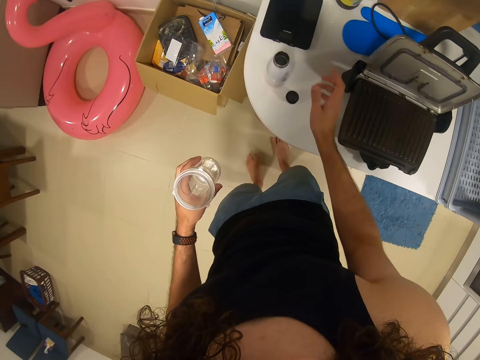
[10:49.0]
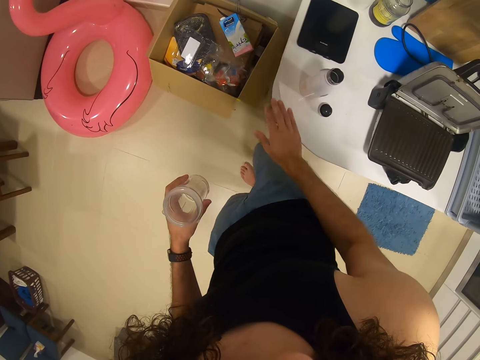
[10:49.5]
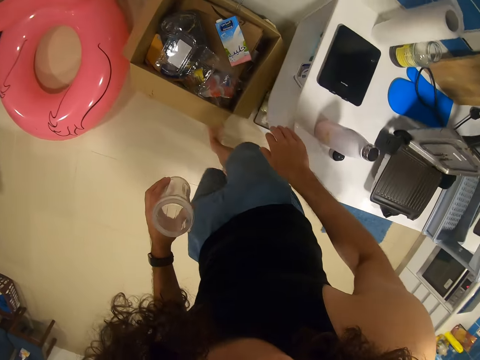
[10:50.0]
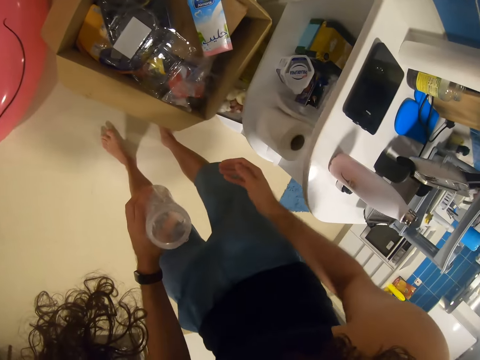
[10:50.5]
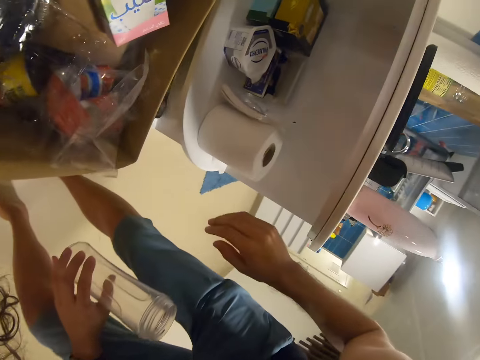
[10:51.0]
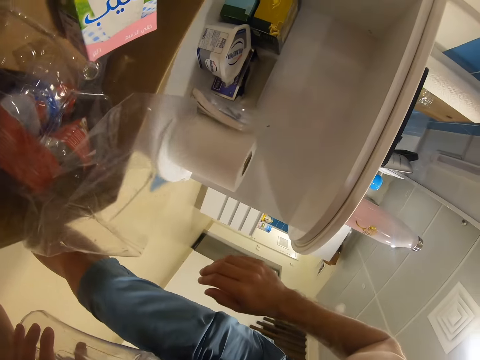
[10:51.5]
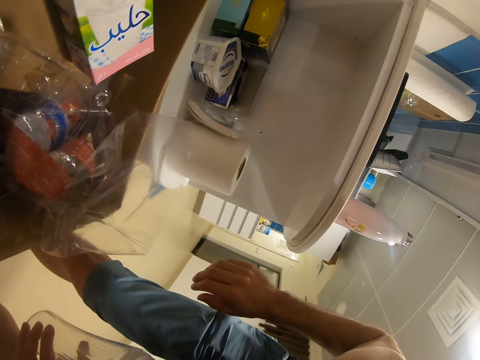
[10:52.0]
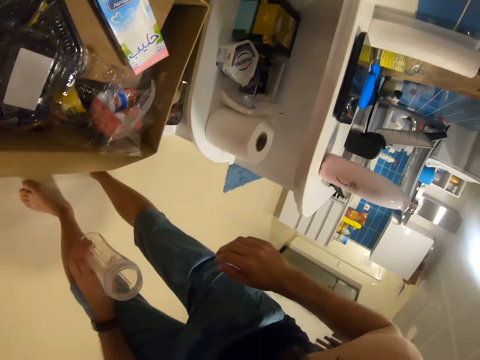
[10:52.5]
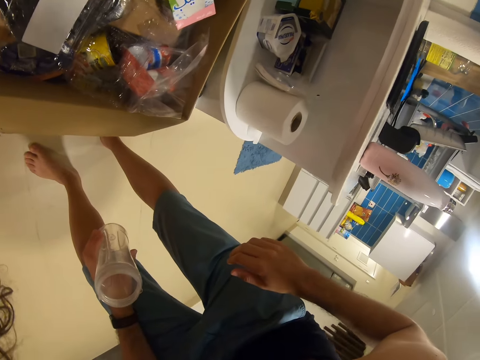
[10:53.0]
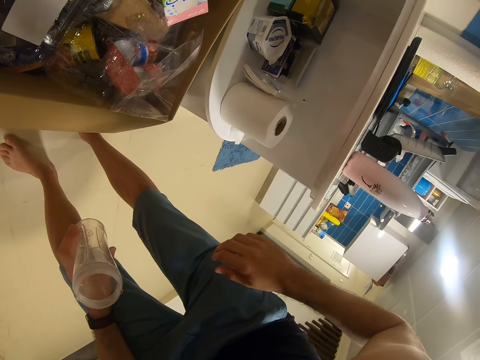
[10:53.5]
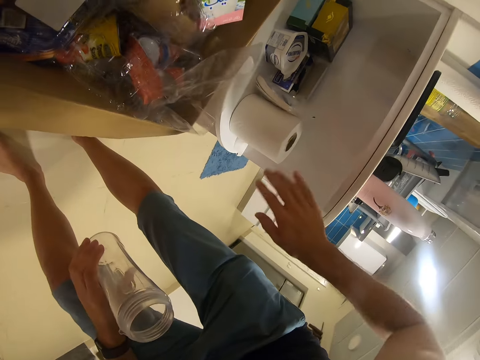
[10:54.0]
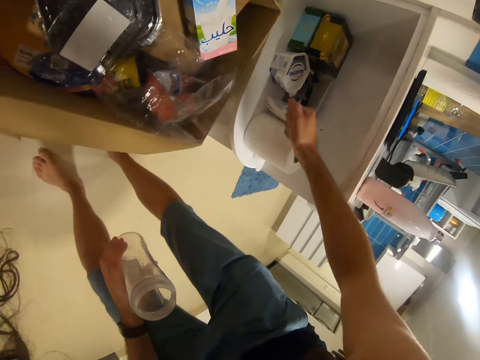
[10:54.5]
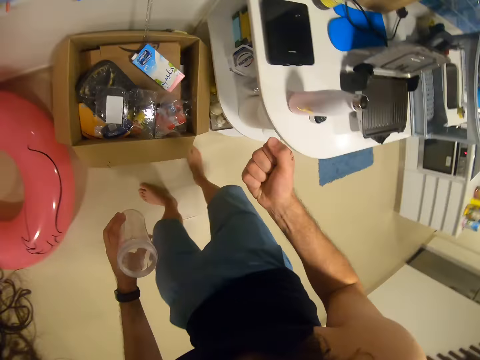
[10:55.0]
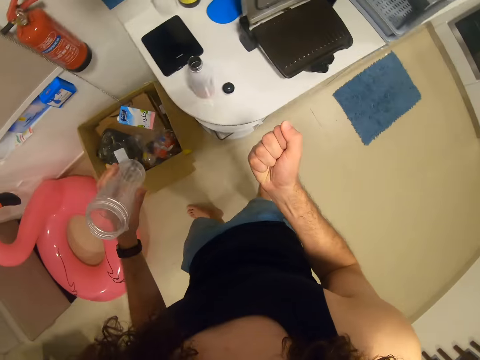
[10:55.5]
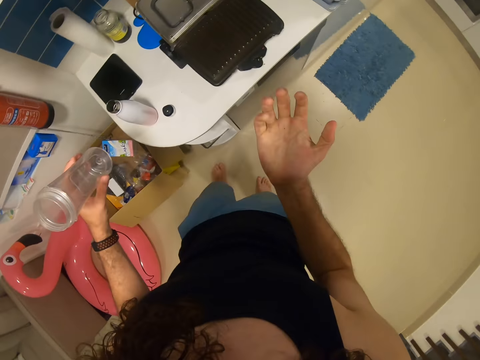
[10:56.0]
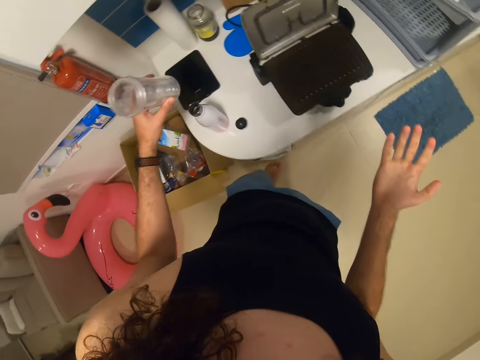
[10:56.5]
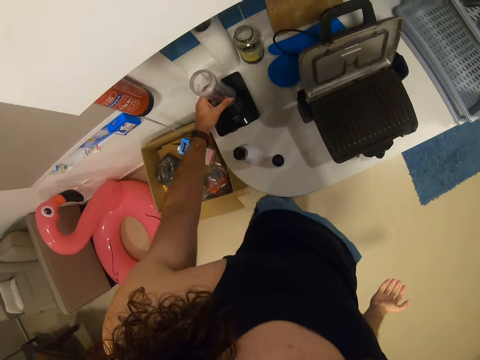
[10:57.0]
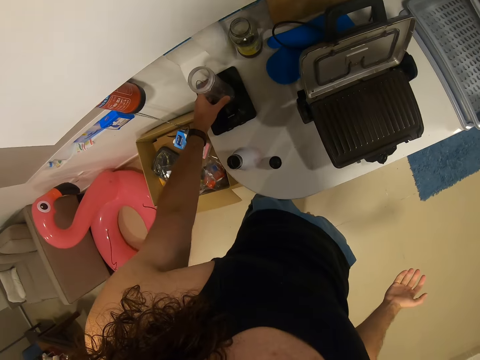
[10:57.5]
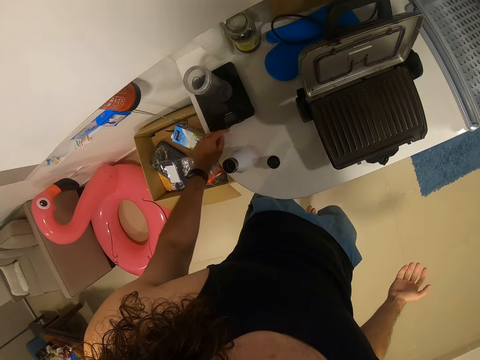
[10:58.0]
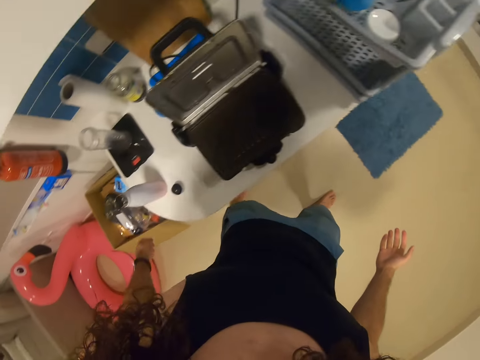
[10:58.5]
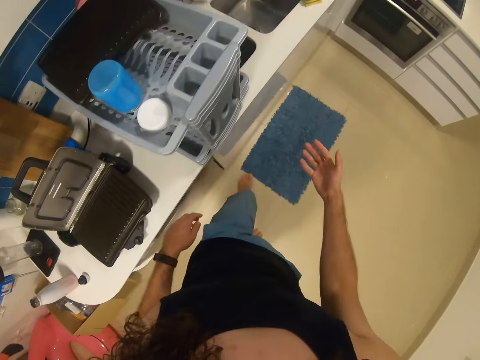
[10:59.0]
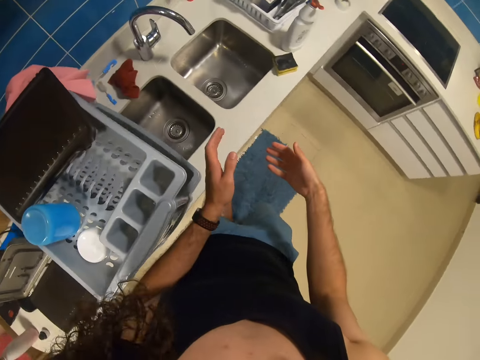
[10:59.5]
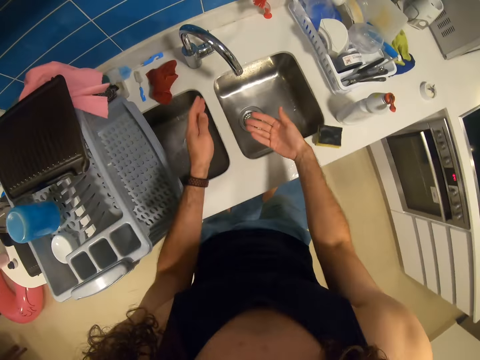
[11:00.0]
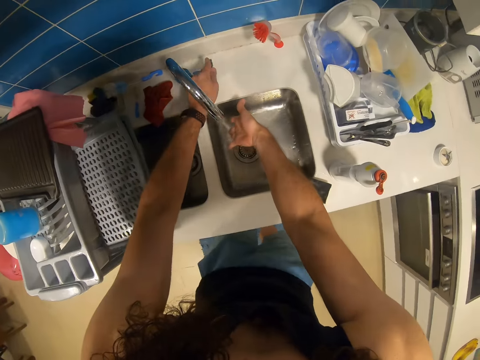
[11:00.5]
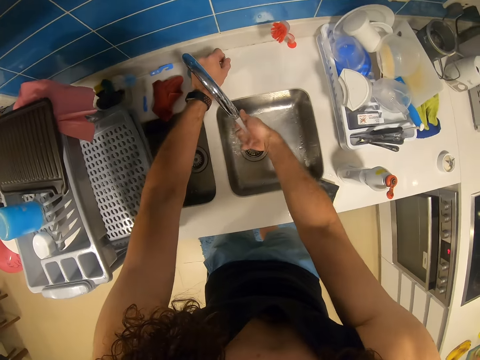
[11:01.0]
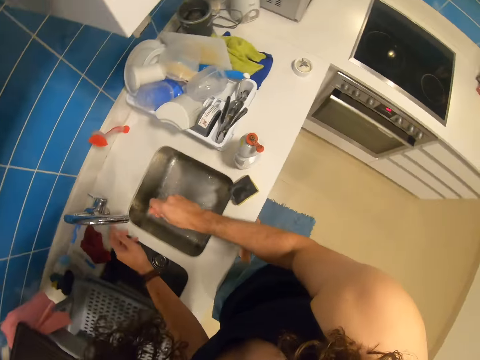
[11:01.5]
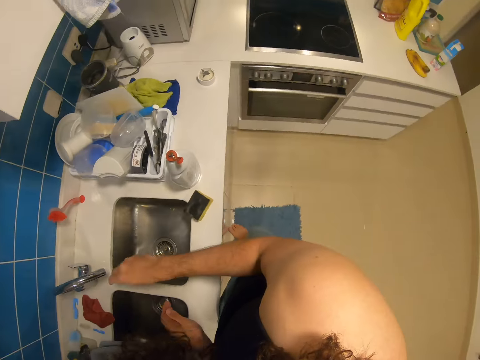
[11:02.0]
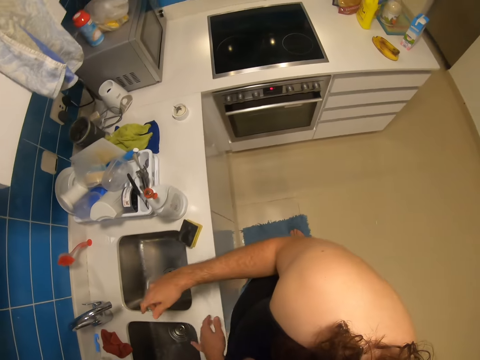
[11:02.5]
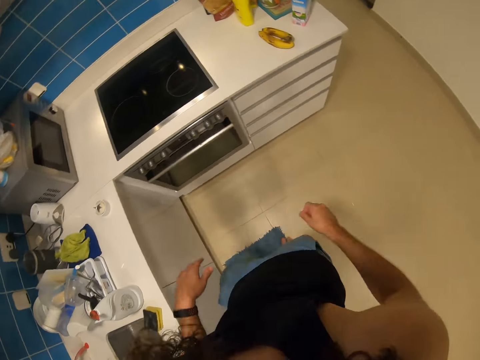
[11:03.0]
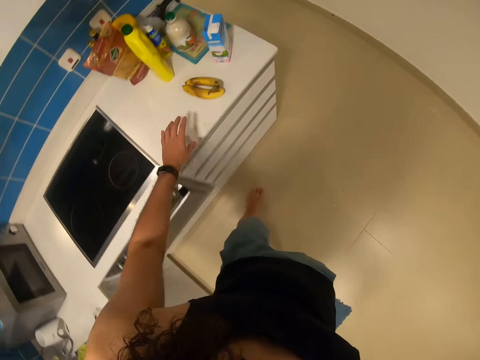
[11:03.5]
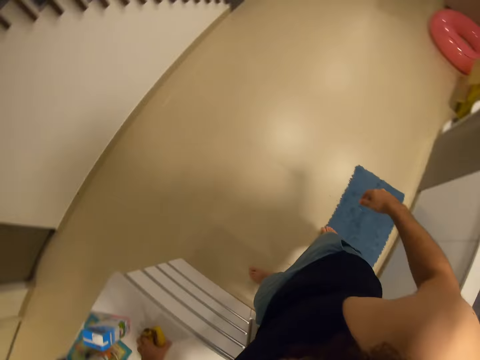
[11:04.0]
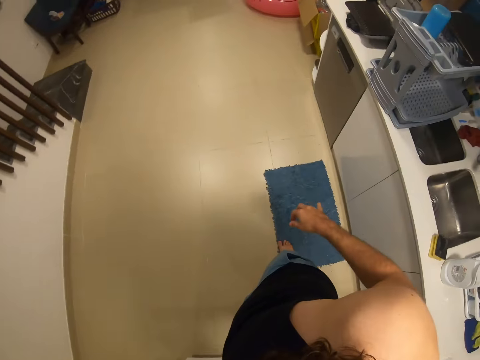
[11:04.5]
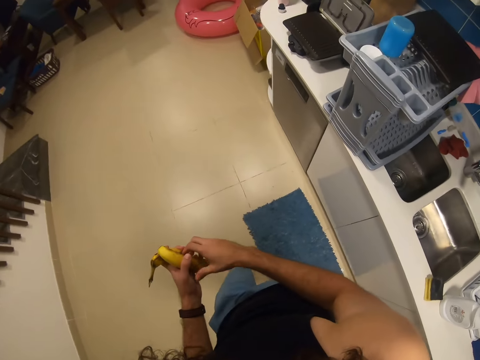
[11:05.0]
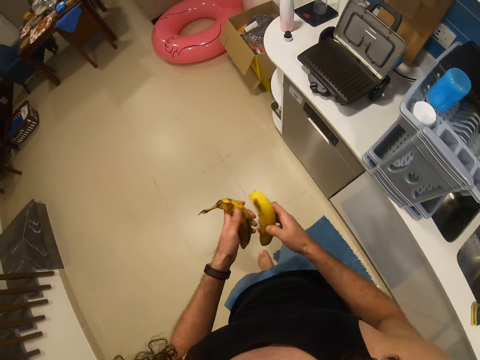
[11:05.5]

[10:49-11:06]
The camera wearer looks around. They catch a fly. They look at the hand. They put the blender mug on the scale. They open the tap. They wash the hands. They close the tap. They pick up a banana.

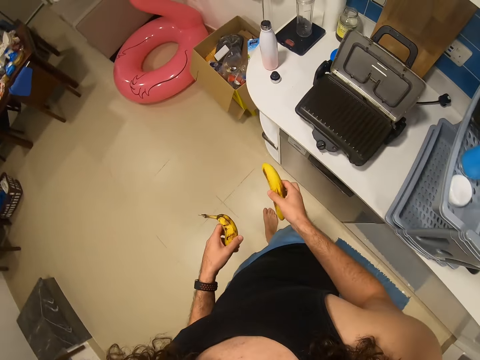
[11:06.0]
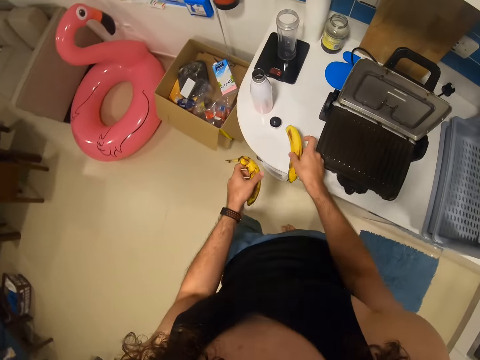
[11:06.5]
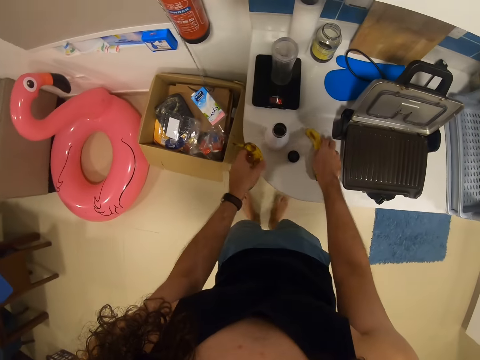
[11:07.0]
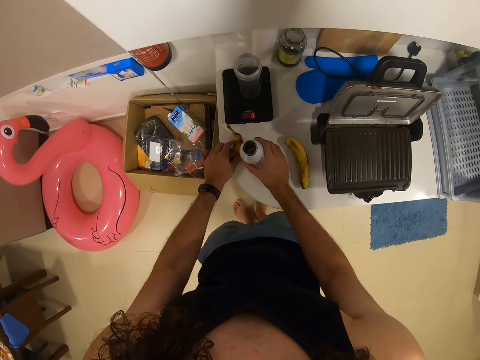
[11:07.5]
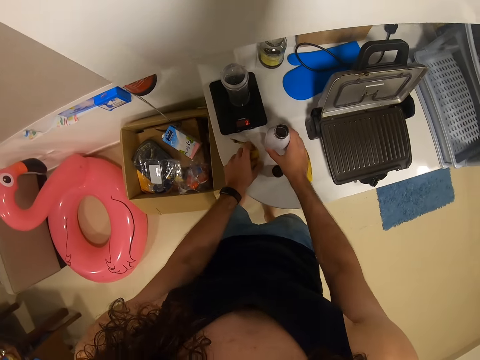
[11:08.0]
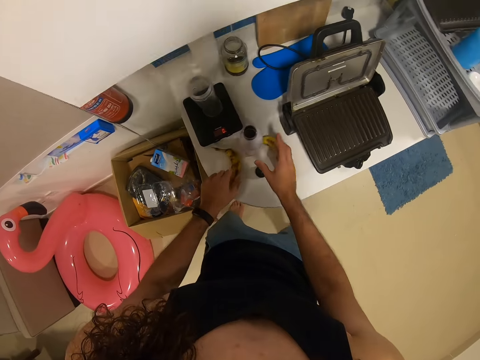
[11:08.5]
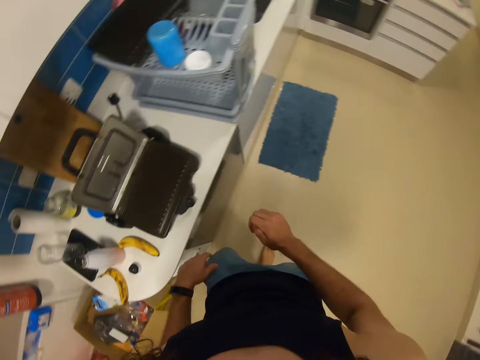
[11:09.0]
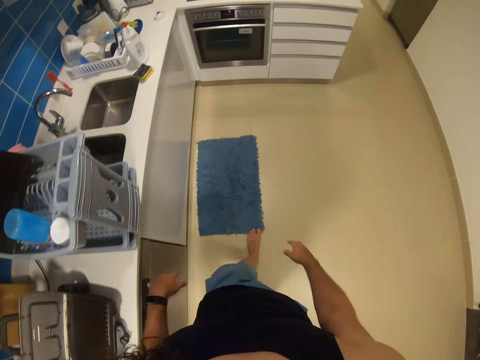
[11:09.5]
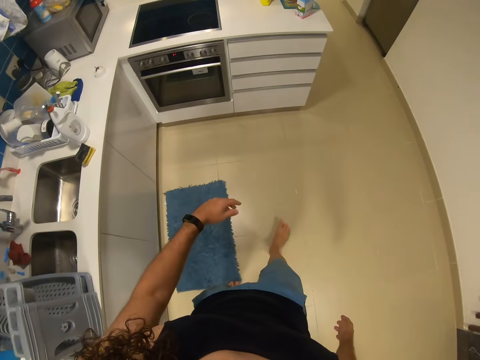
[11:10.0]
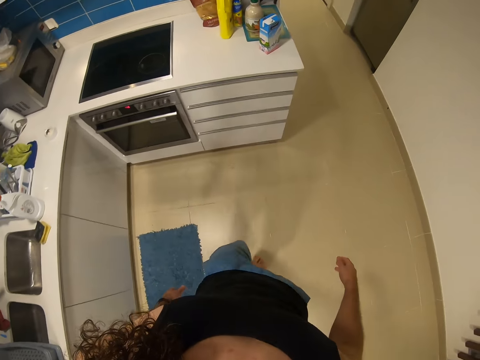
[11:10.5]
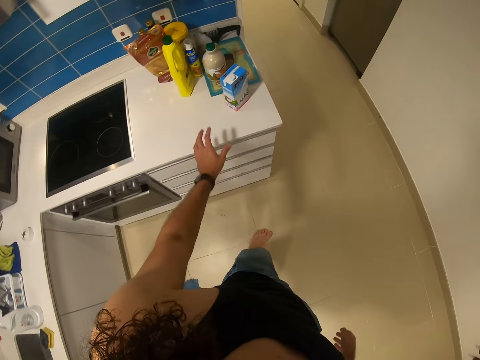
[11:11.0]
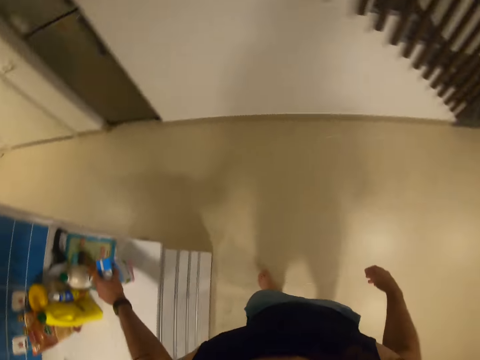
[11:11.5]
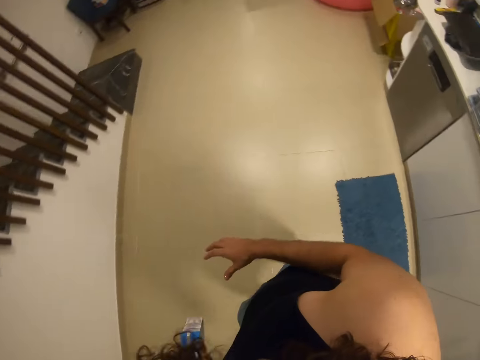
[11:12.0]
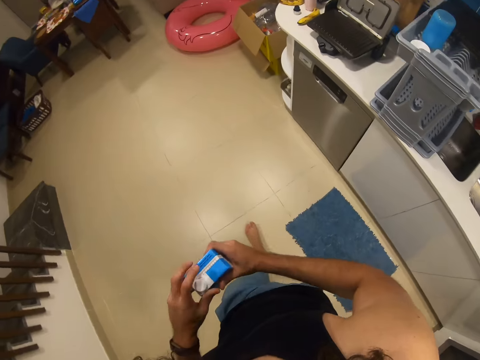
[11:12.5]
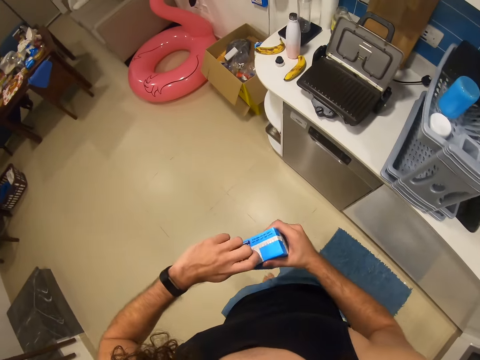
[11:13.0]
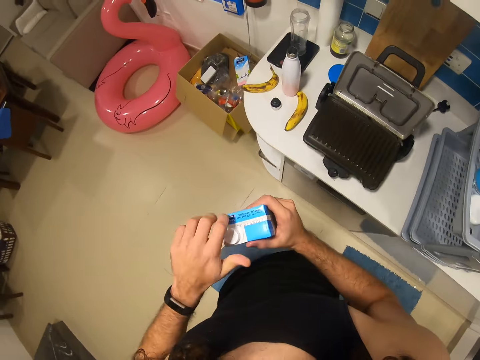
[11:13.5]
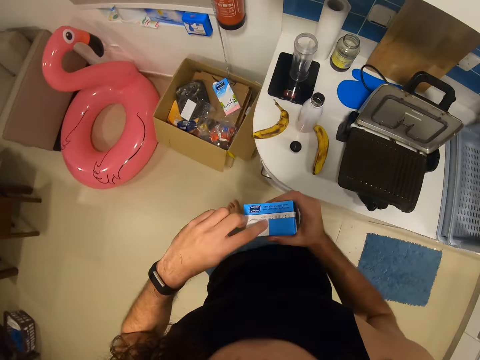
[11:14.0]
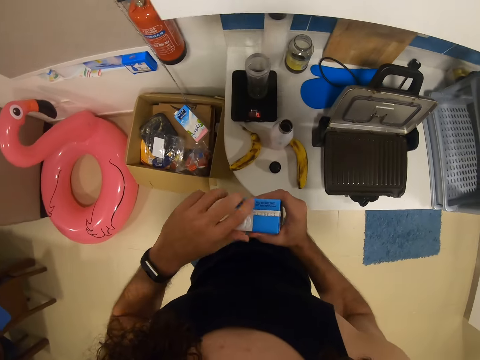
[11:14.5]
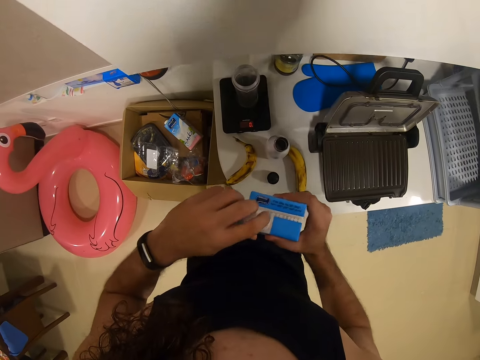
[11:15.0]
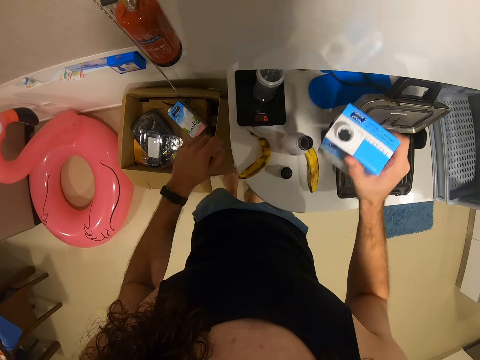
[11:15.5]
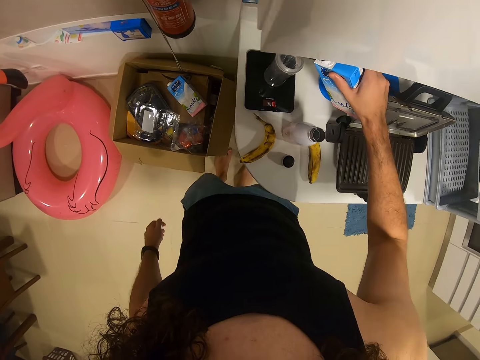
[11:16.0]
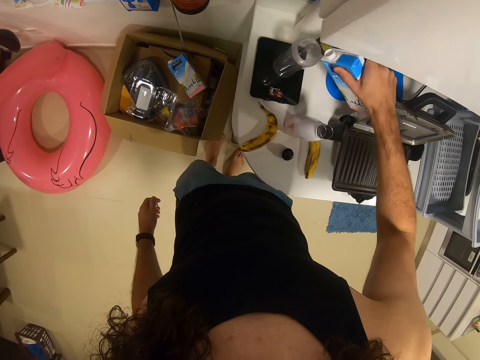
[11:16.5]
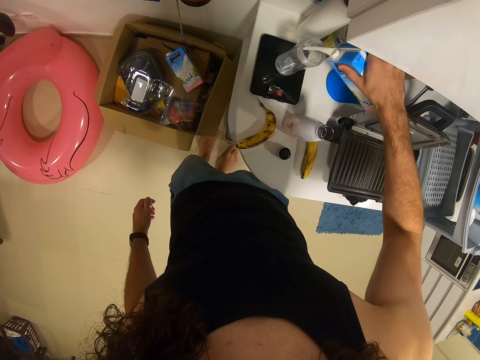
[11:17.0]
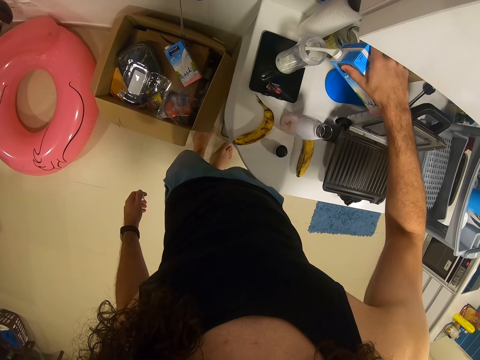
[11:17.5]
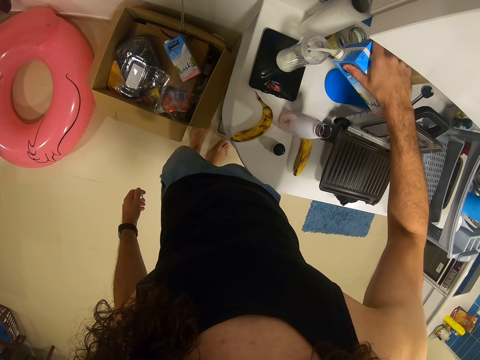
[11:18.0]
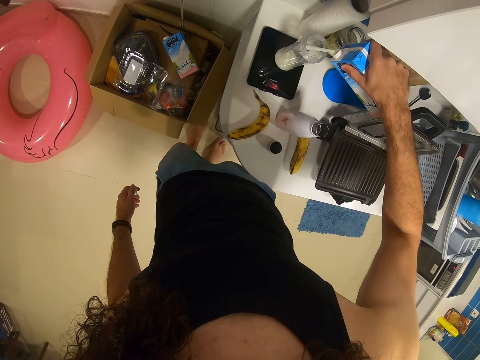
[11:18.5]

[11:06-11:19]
The camera wearer puts the bananas on the table. They move the bottle aside. They walk around. They pick up the milk. They pour the milk on the jar.
